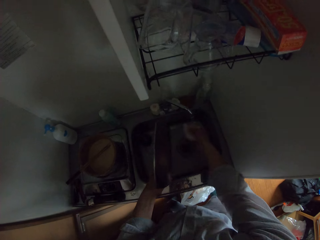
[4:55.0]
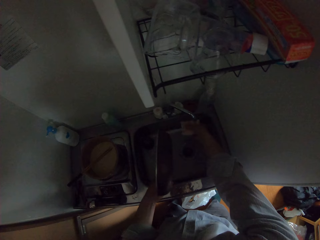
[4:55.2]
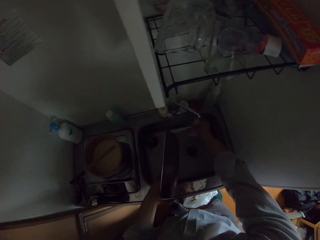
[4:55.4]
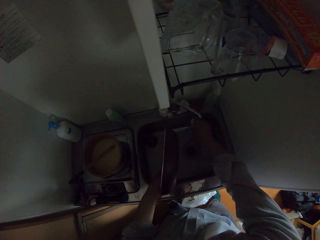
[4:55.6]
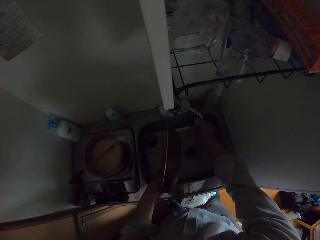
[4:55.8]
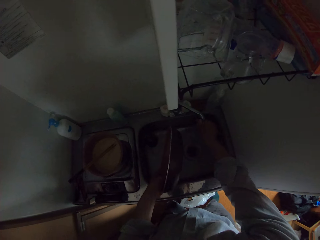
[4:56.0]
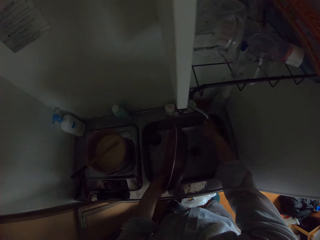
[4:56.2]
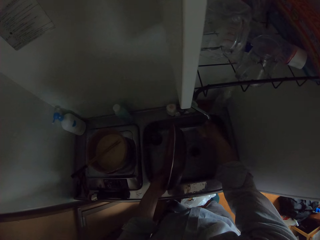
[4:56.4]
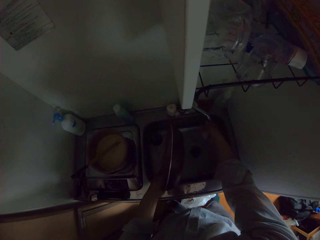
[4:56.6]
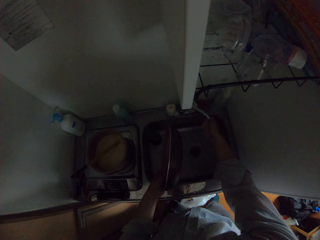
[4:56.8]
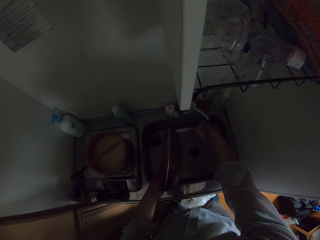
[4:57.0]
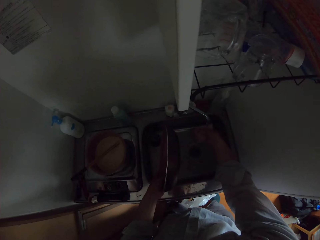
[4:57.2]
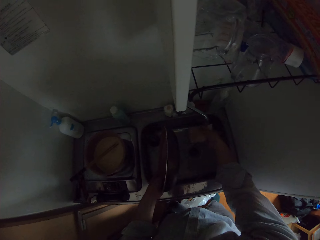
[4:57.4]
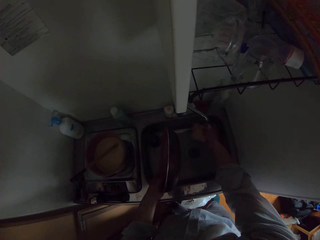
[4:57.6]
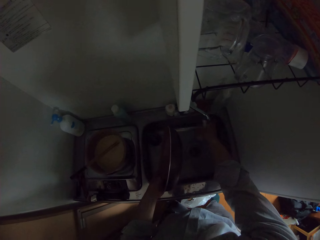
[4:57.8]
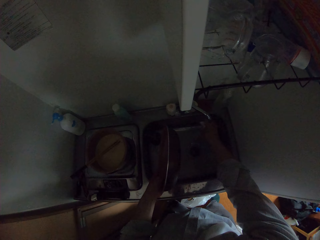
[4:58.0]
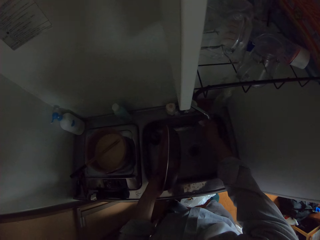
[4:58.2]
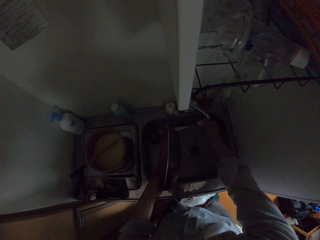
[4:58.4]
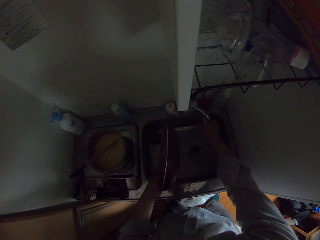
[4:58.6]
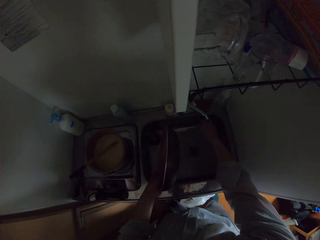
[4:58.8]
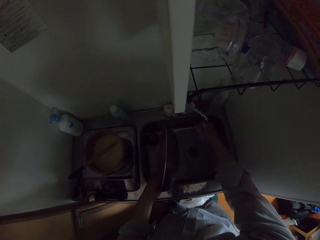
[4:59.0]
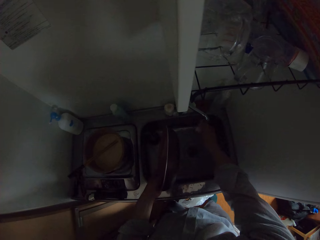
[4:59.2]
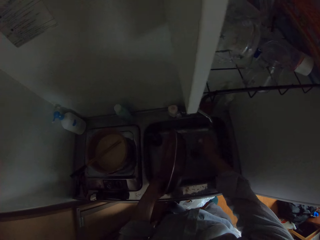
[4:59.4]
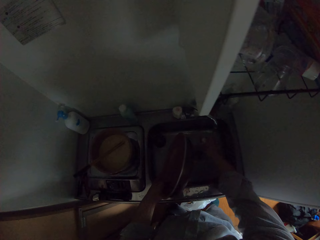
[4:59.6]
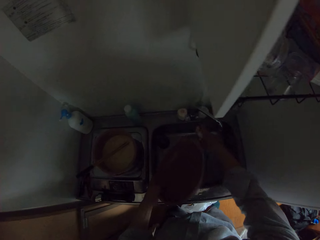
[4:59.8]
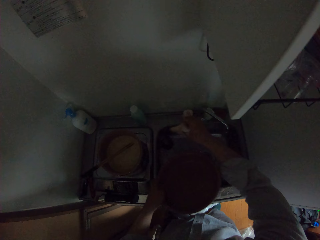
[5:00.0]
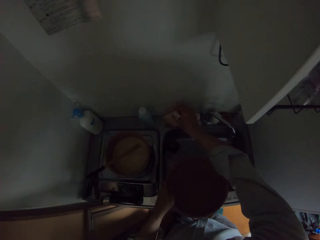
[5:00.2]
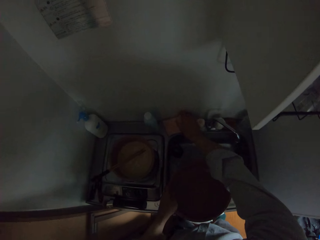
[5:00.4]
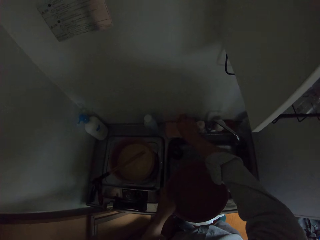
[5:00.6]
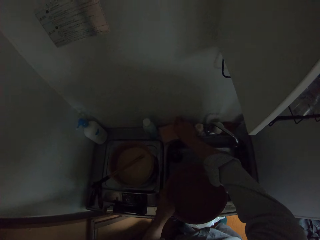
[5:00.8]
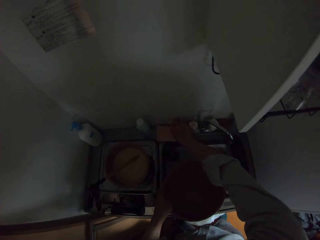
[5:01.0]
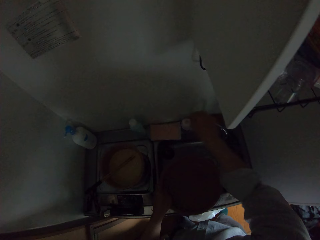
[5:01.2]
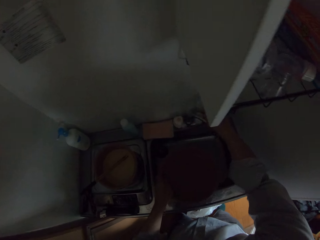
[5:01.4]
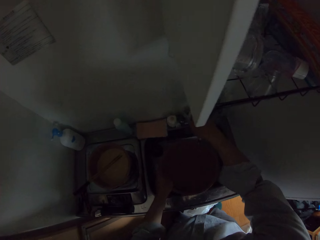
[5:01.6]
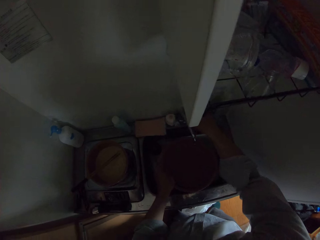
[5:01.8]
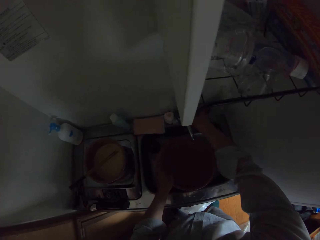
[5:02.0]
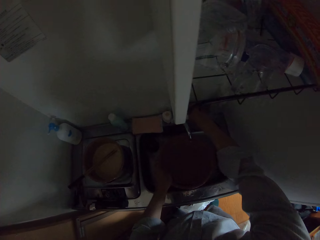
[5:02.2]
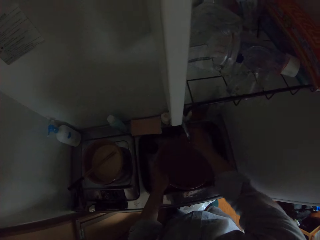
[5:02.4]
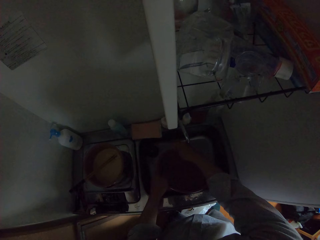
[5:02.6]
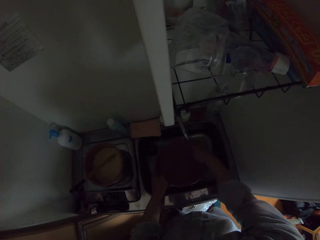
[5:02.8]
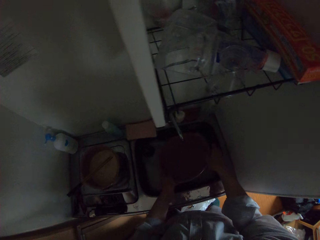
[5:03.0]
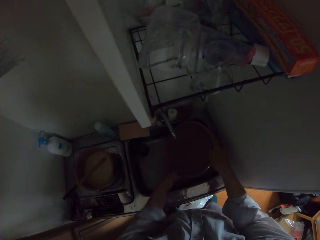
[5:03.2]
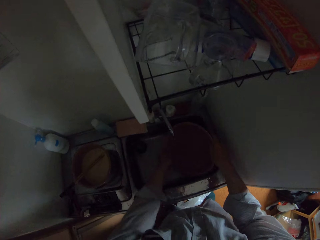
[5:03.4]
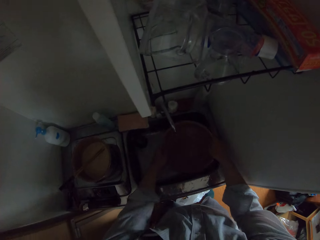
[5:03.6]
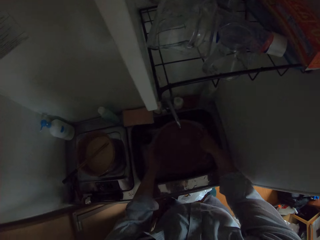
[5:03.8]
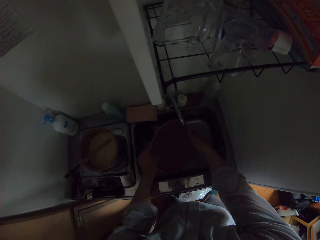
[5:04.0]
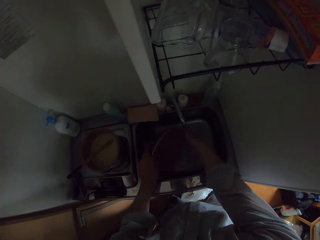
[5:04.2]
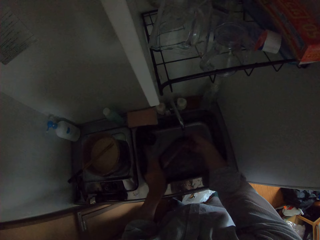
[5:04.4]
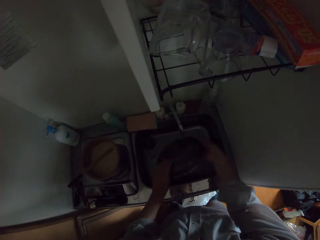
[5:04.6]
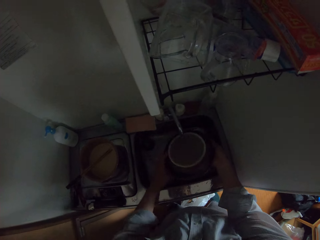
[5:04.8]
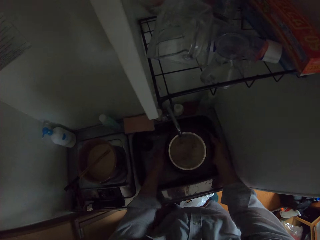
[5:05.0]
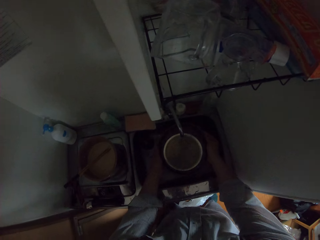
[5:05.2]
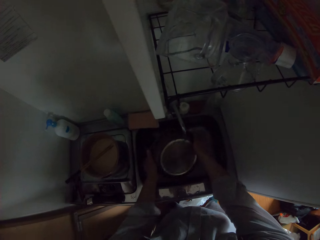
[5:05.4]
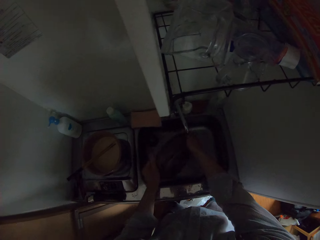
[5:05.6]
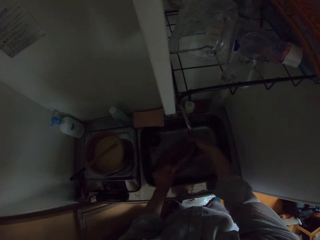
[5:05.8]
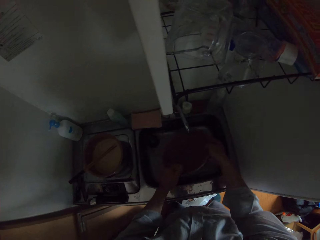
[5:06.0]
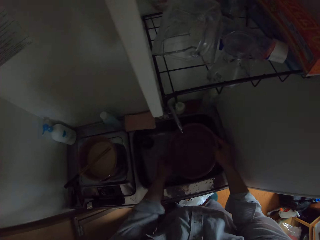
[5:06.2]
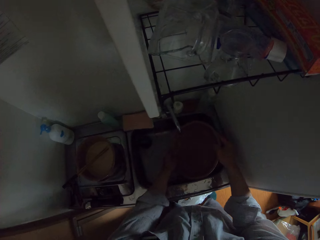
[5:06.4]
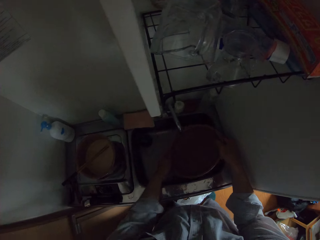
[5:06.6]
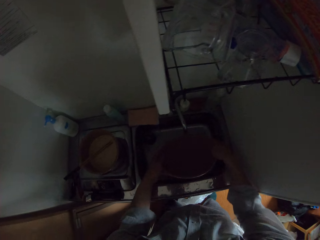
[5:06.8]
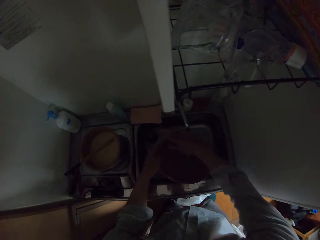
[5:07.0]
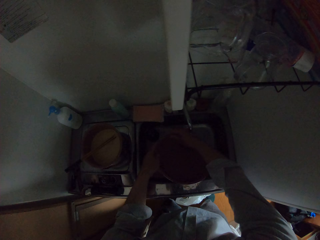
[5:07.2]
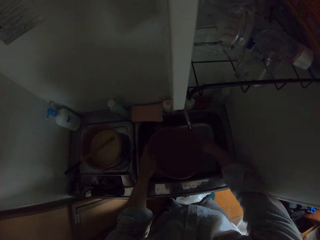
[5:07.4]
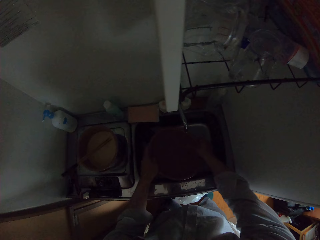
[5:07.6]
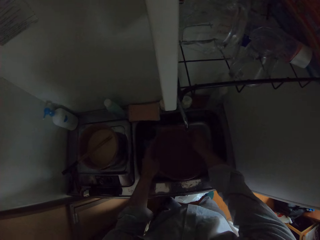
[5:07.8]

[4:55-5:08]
The camera wearer wrings the scrubber. They put the scrubber on the sink. They push the tap. They rinse the frying pan in the tap with water.

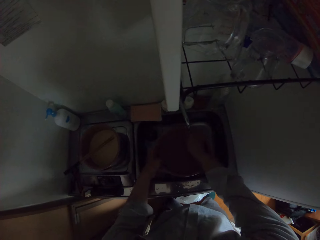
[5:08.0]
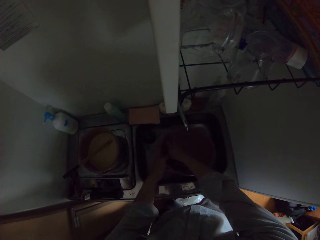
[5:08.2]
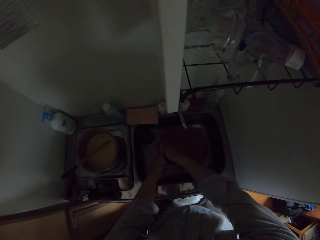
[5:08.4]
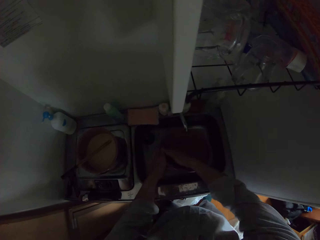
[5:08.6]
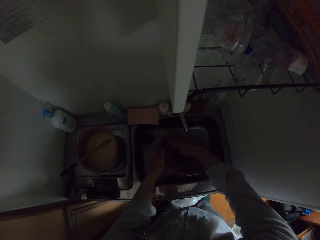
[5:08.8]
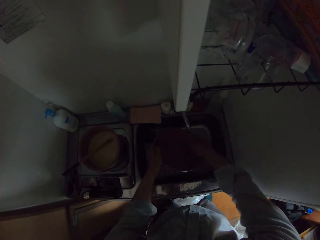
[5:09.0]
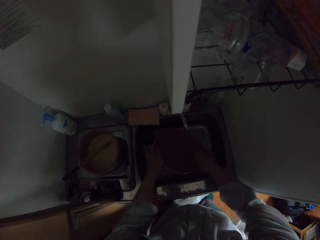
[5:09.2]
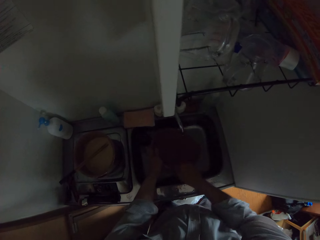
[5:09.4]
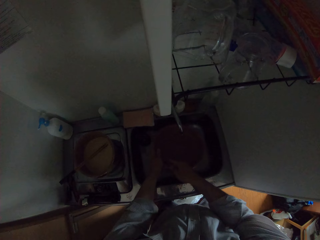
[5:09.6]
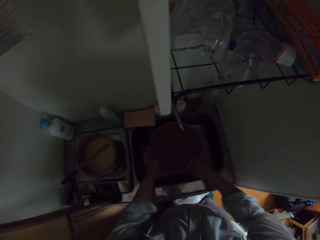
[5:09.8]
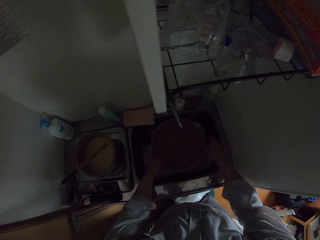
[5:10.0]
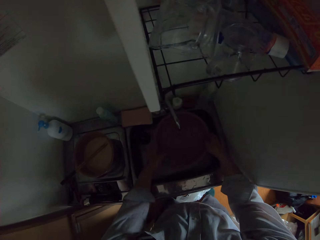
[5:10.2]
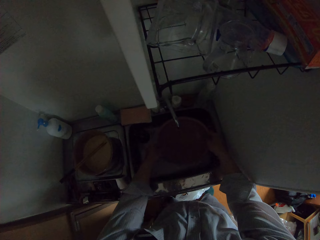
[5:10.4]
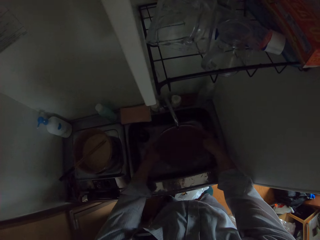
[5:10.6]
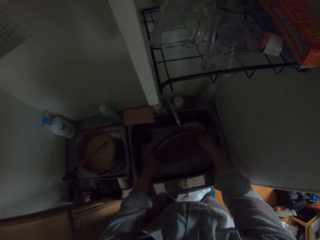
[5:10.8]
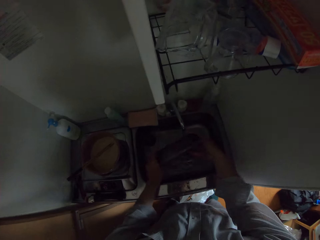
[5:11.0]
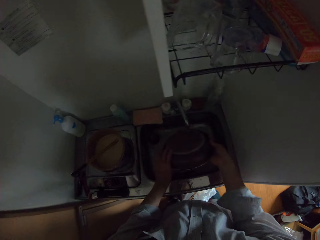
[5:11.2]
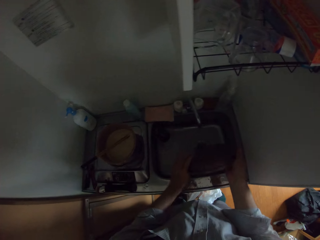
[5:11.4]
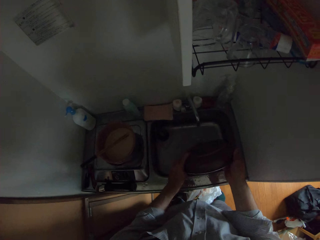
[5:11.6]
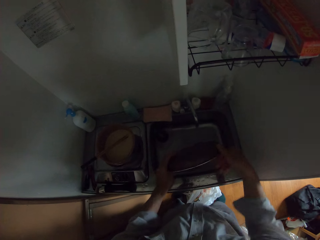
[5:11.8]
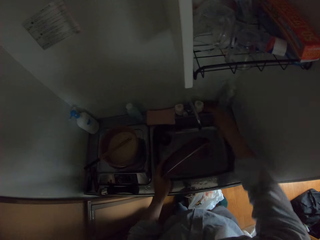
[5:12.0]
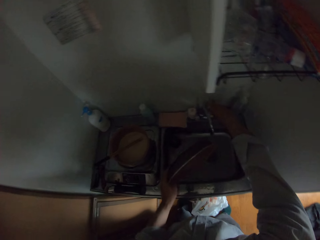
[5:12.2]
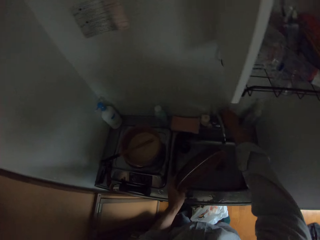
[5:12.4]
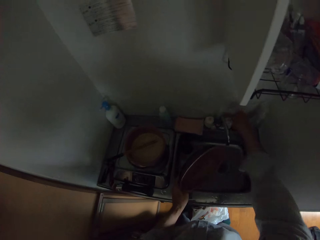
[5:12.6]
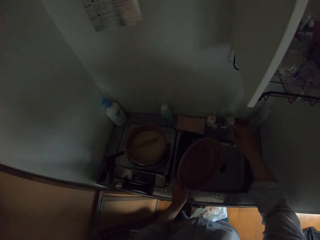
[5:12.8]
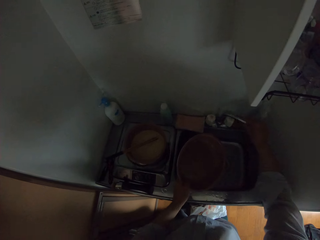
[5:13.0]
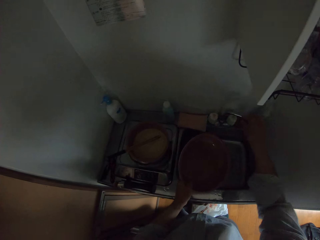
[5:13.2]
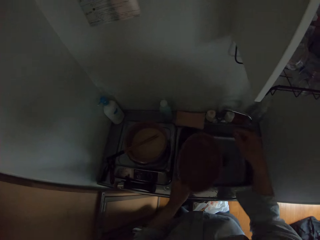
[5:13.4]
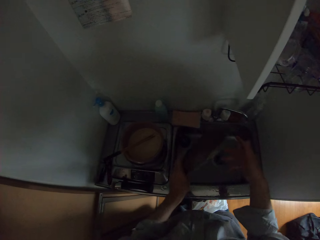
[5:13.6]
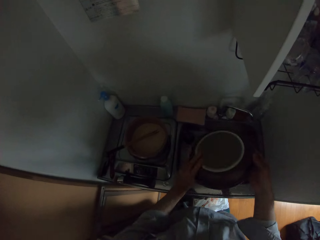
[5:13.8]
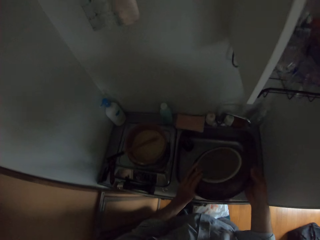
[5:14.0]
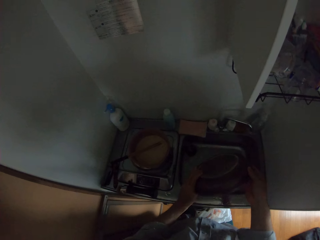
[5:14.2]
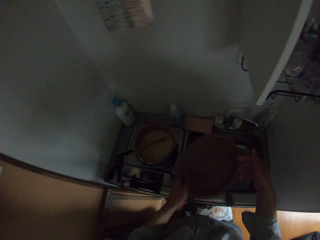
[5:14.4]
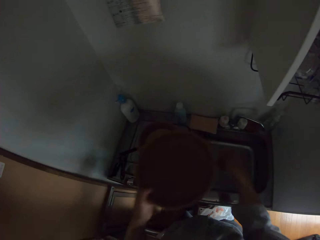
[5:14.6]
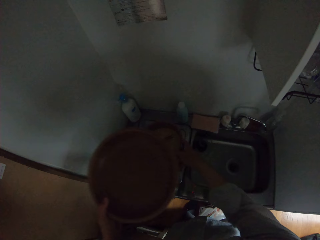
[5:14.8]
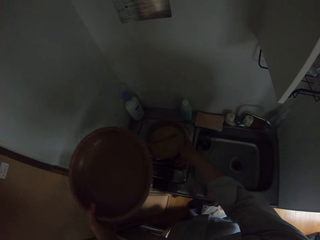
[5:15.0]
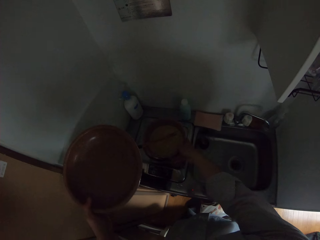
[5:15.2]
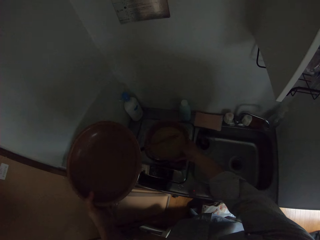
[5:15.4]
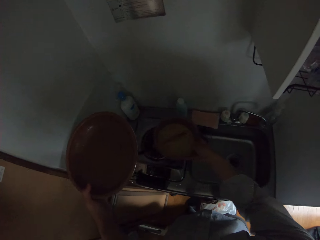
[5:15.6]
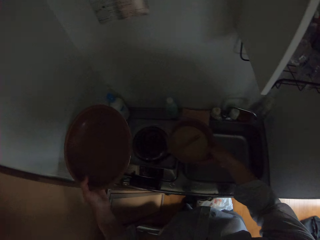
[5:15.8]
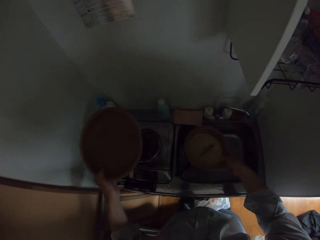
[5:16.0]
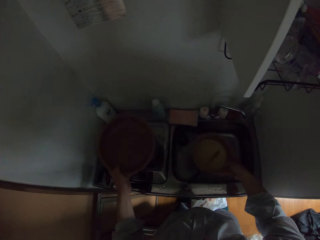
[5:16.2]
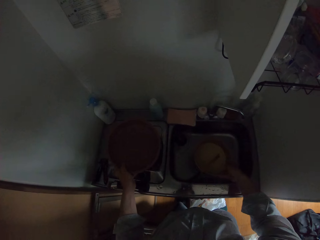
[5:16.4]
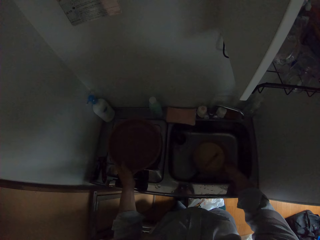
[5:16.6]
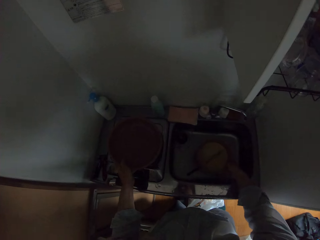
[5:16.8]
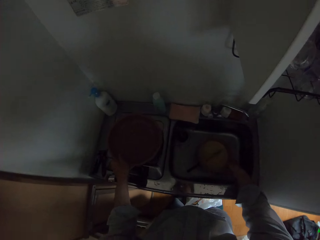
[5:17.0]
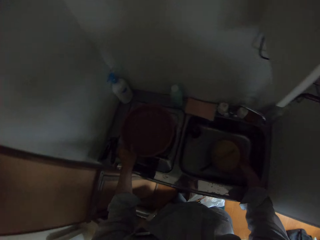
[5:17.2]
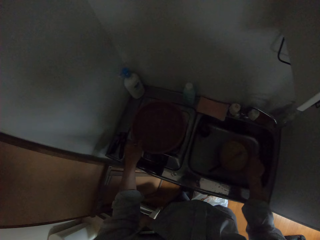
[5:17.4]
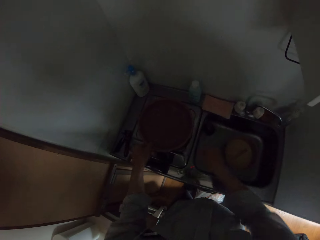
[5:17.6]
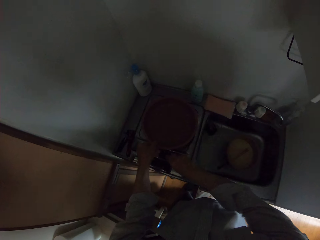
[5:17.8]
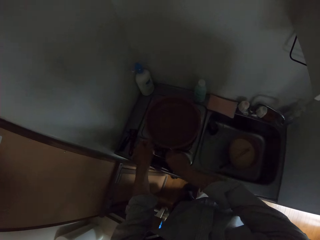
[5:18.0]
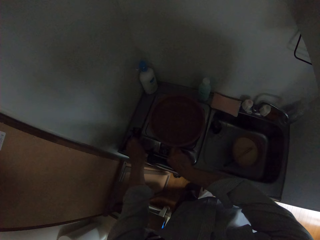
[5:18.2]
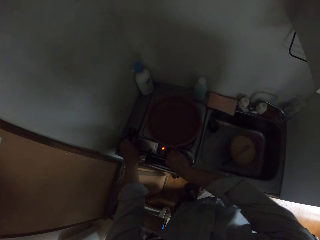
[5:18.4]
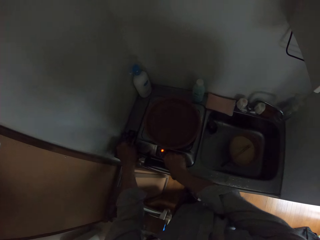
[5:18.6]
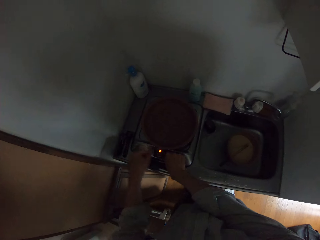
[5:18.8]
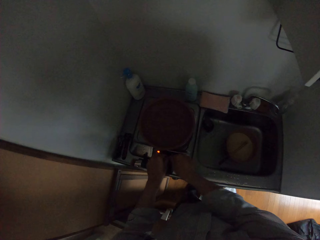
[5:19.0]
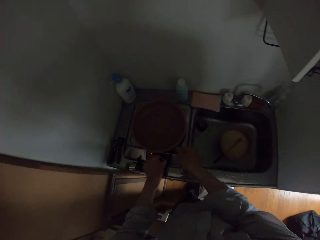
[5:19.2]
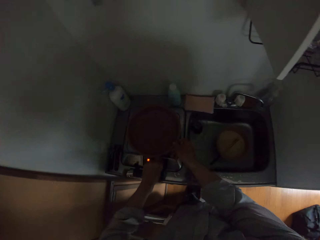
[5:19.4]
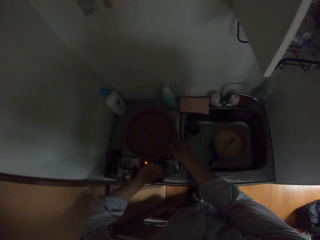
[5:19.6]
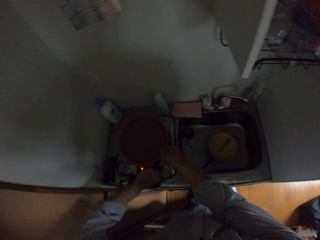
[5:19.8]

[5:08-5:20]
The camera wearer closes the tap. They move another plate on the cooker inside the sink. They take the cooking pot. They put the pan on the gas cooker. They put the pot in the sink. They turn the cooker knob.
